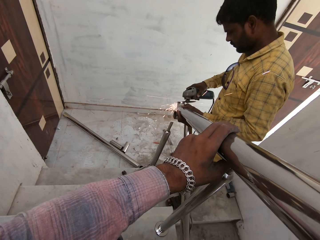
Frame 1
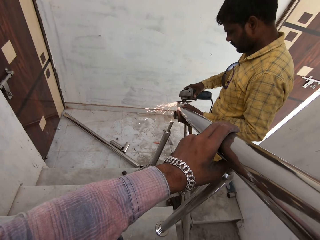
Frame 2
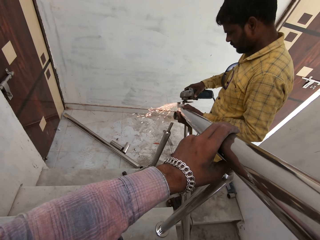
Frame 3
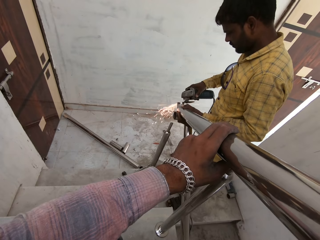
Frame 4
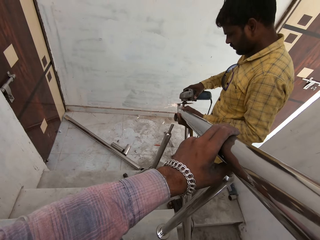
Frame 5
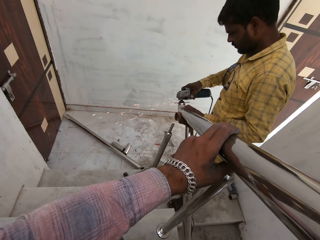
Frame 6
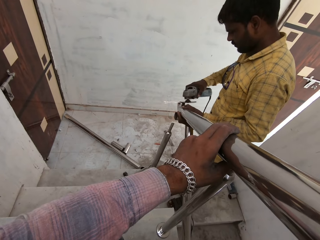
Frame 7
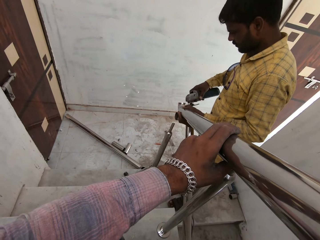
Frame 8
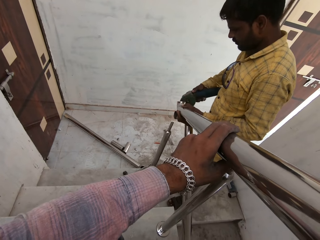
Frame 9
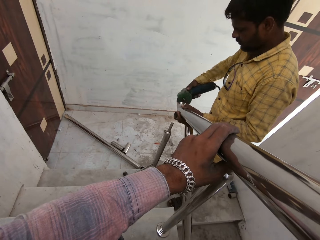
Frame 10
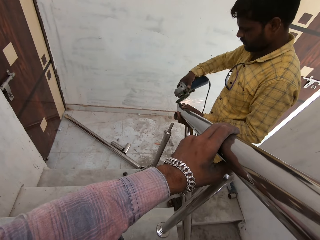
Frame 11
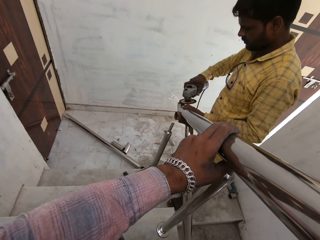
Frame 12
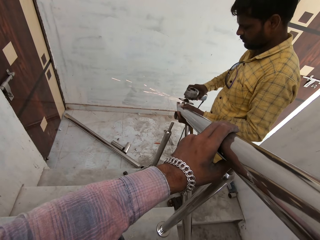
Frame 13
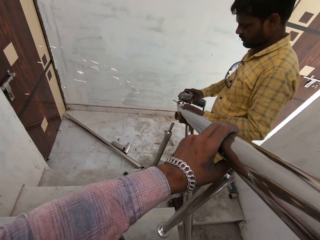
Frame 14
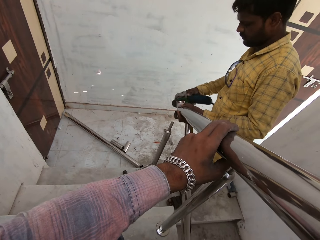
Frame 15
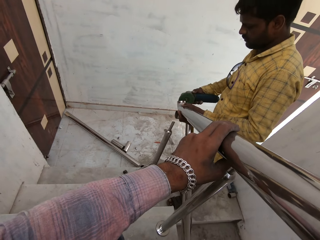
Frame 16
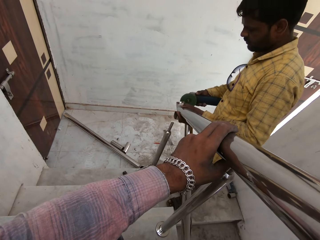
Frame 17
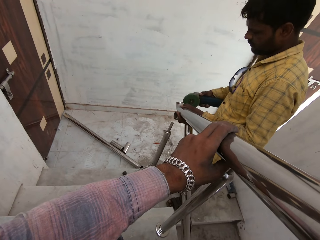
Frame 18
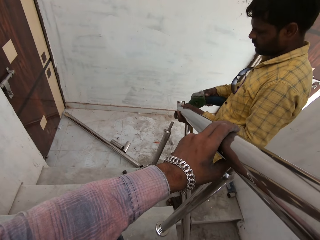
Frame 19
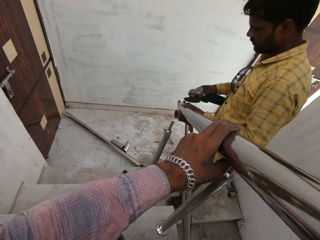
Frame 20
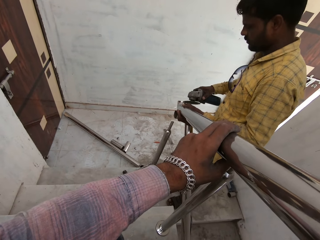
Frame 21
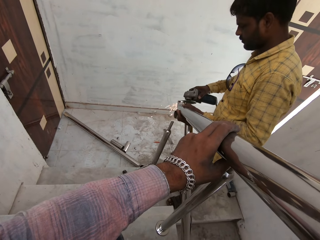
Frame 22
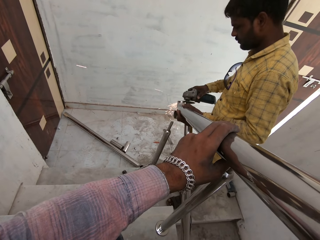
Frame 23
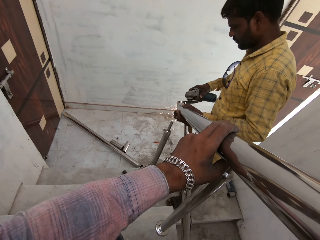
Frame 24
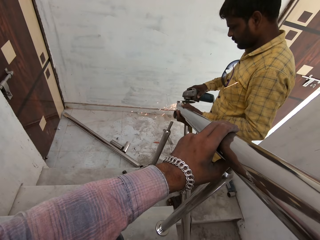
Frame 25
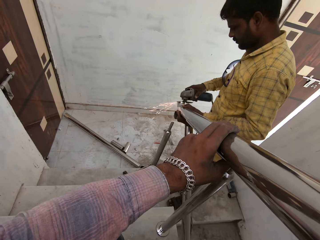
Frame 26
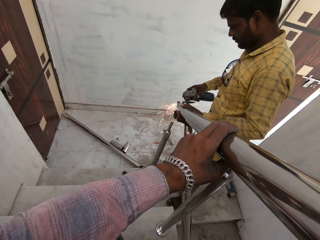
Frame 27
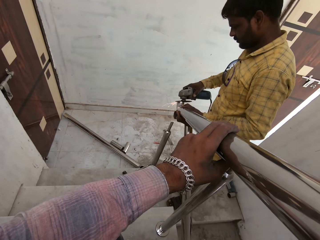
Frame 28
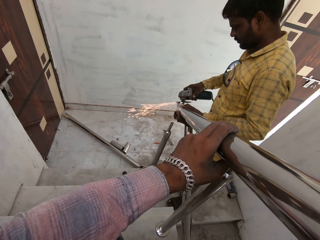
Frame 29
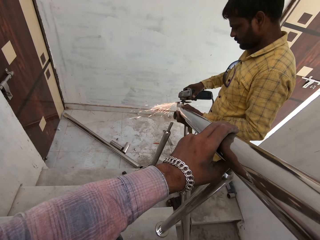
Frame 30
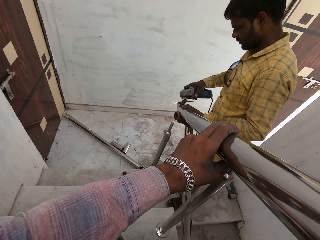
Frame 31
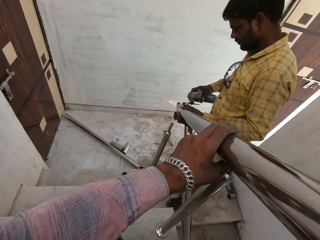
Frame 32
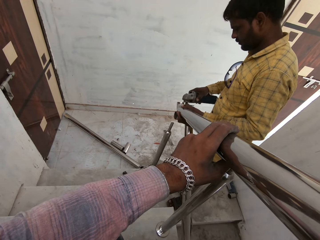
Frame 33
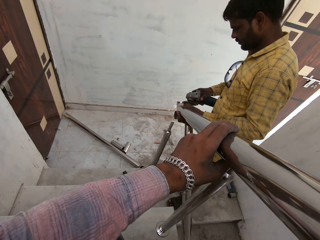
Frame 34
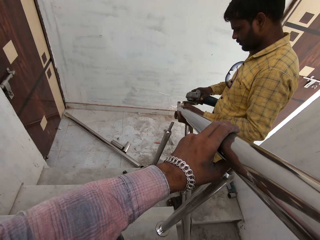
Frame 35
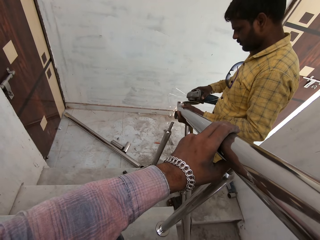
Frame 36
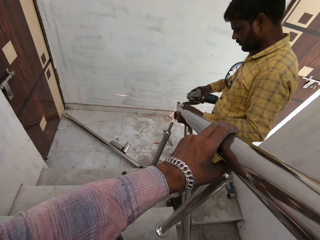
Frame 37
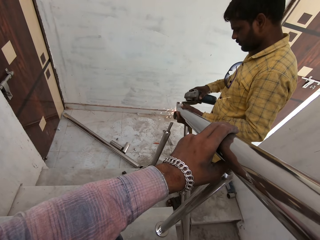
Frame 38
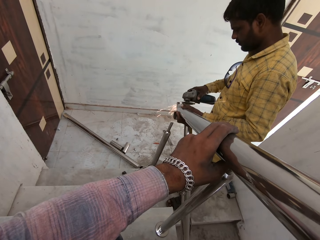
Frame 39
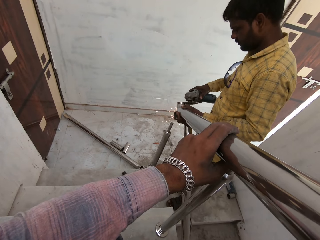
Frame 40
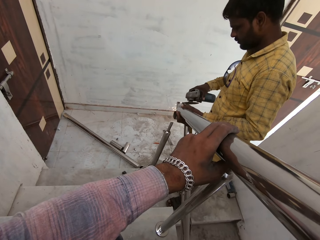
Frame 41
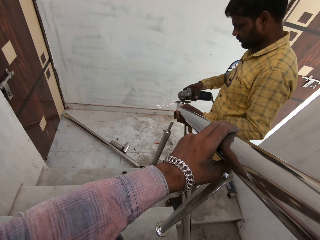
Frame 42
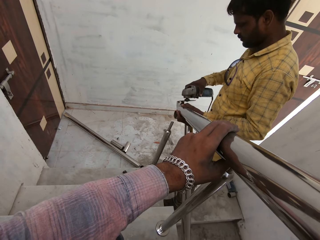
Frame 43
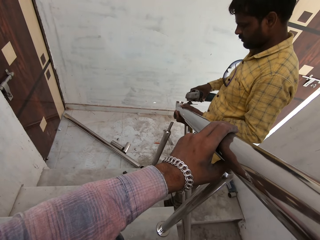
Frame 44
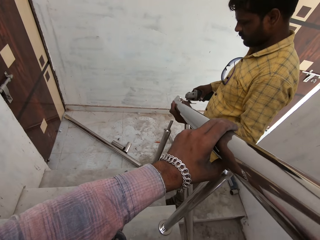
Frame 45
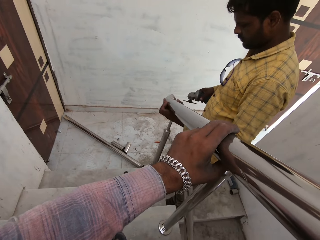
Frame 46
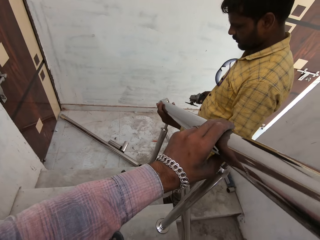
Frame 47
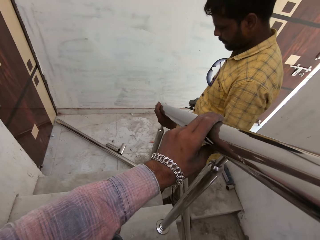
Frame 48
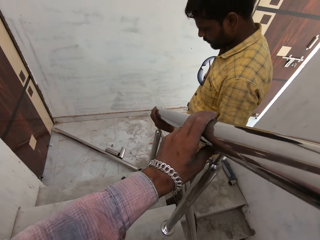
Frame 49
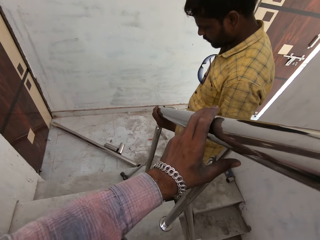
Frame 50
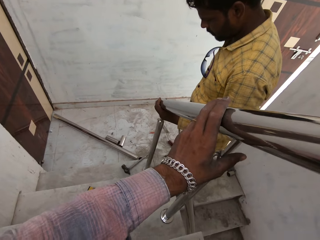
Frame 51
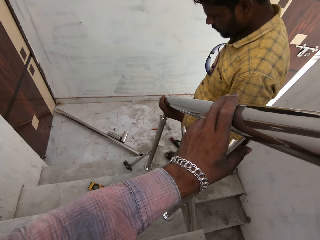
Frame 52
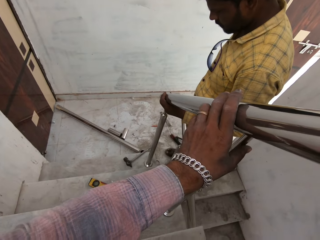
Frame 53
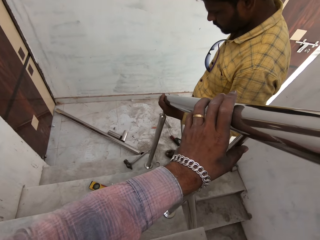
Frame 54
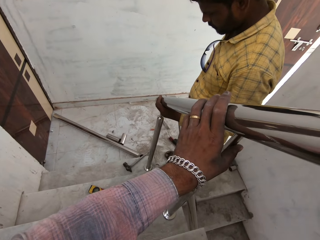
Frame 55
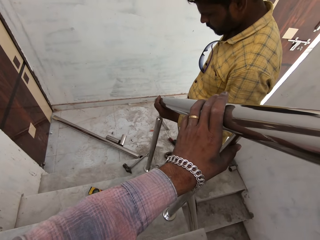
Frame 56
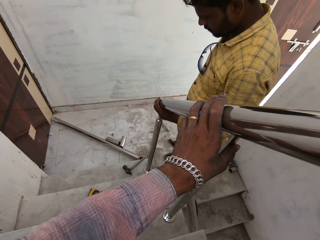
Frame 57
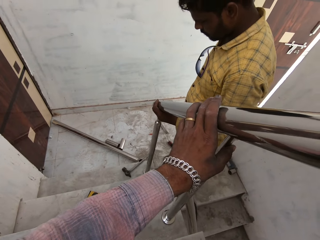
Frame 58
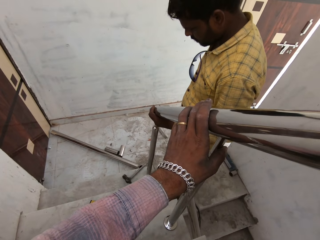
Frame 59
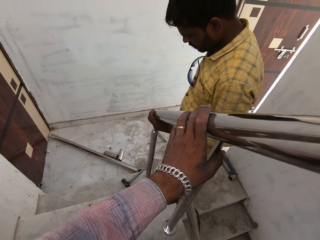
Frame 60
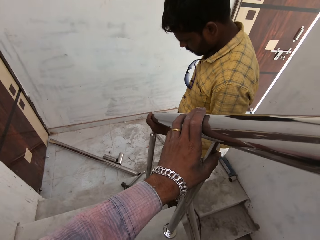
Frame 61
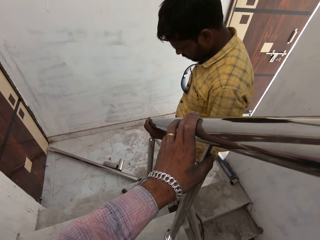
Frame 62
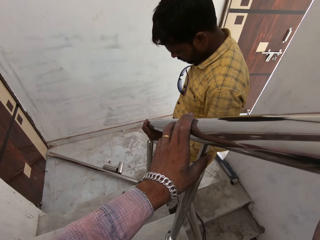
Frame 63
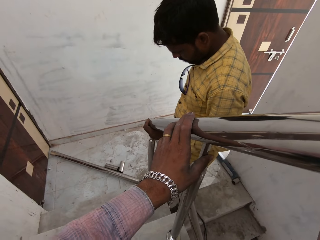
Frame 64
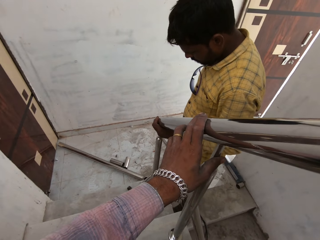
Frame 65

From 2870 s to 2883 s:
The camera wearer looks. The man adjusts the metal tube on the handrail of the staircase.

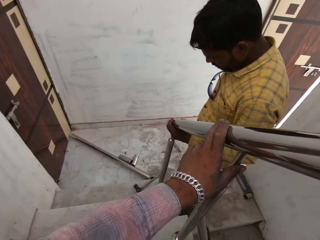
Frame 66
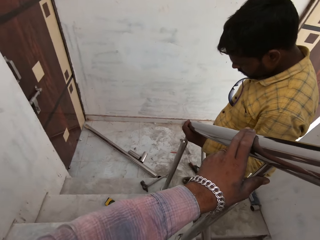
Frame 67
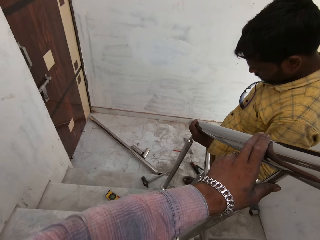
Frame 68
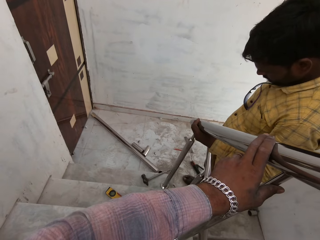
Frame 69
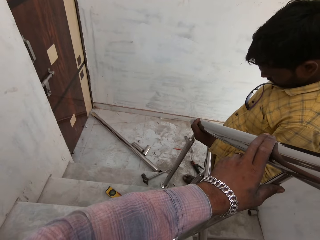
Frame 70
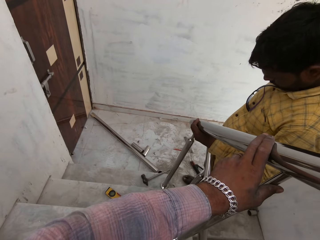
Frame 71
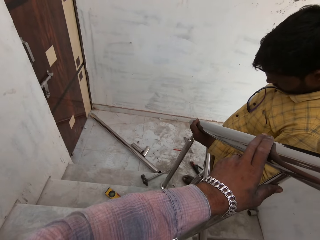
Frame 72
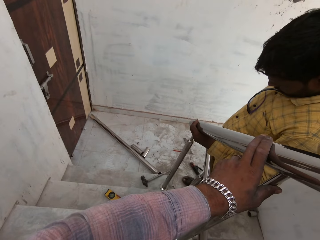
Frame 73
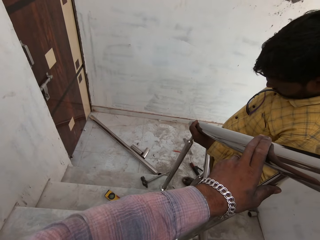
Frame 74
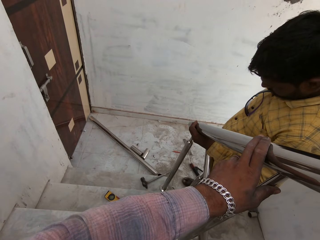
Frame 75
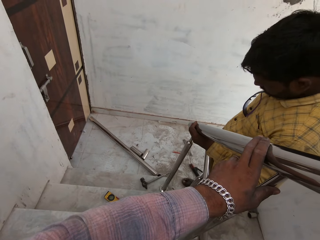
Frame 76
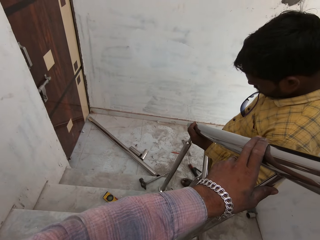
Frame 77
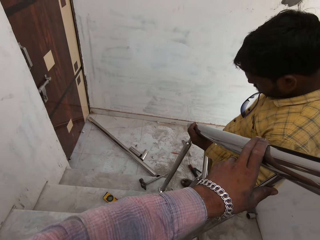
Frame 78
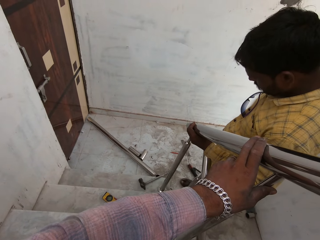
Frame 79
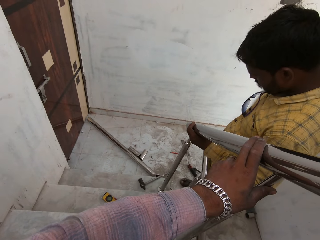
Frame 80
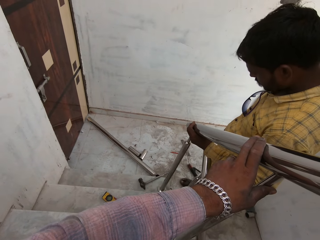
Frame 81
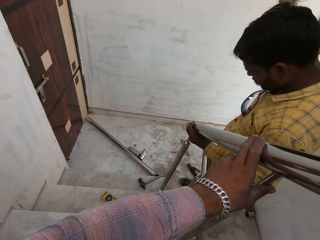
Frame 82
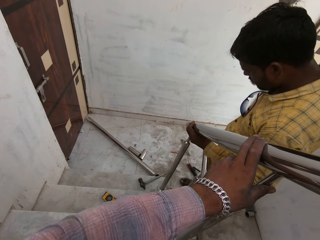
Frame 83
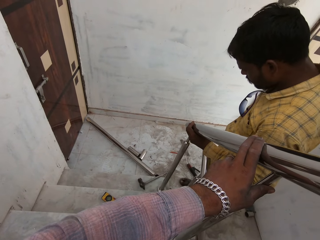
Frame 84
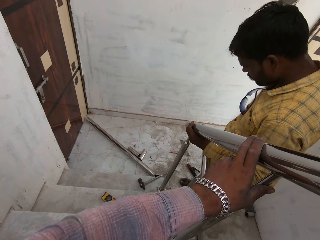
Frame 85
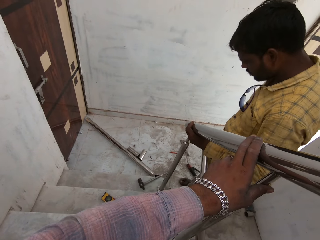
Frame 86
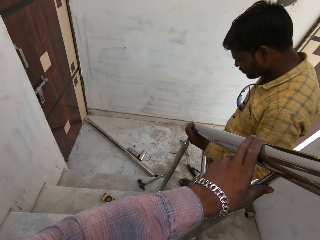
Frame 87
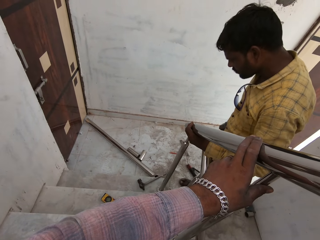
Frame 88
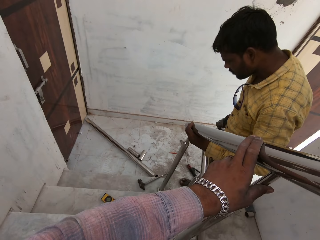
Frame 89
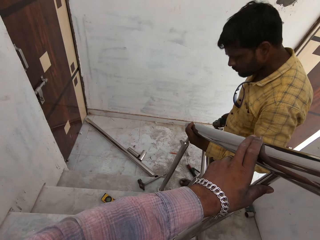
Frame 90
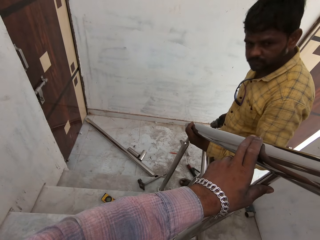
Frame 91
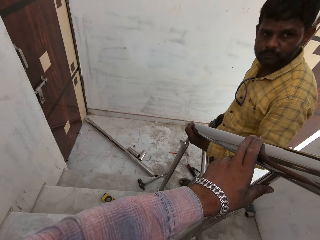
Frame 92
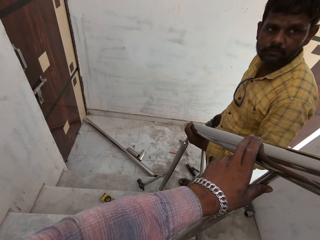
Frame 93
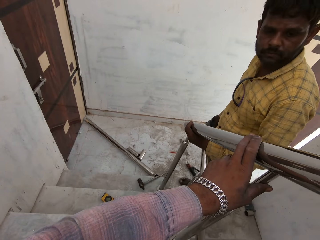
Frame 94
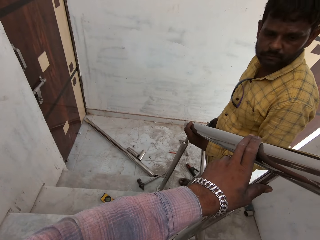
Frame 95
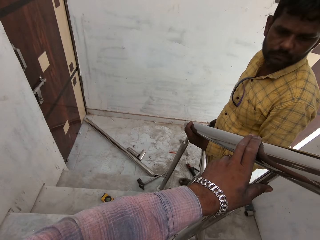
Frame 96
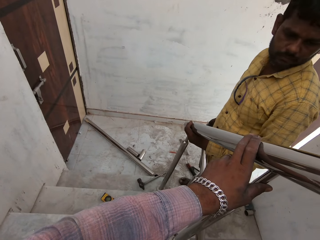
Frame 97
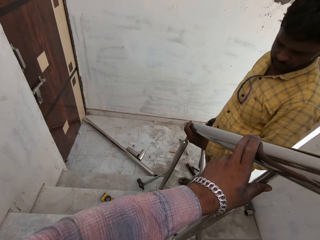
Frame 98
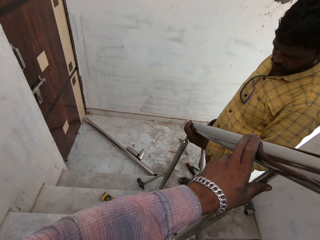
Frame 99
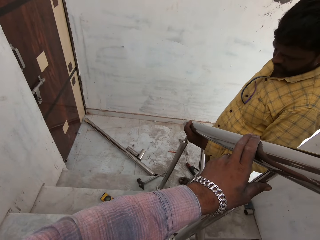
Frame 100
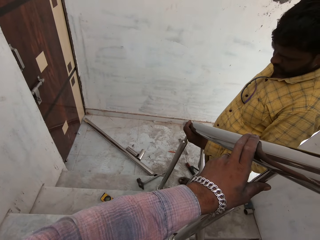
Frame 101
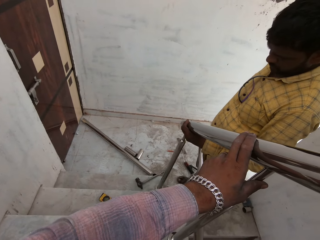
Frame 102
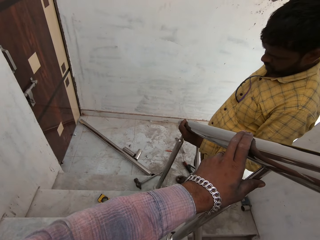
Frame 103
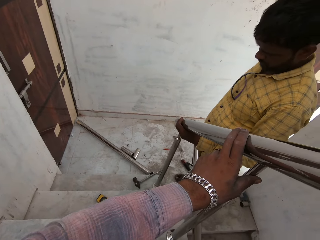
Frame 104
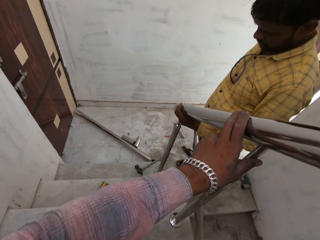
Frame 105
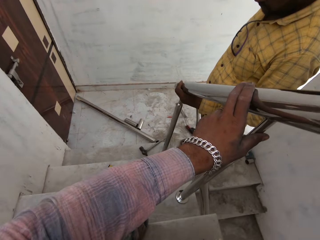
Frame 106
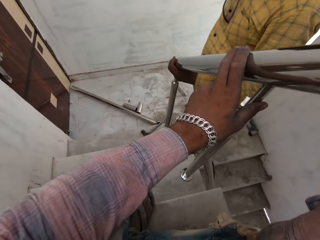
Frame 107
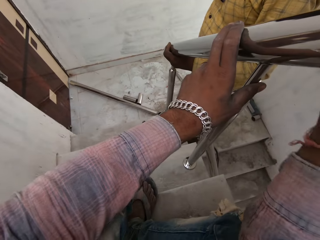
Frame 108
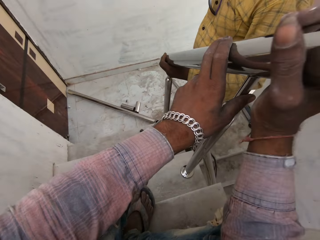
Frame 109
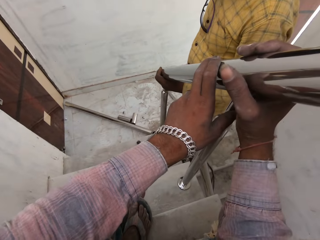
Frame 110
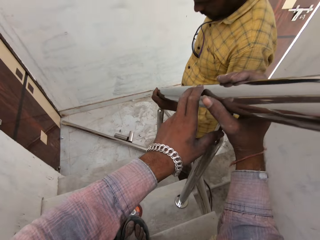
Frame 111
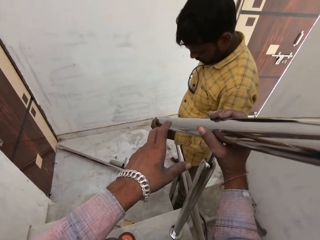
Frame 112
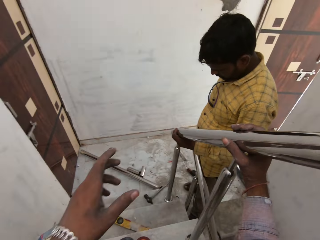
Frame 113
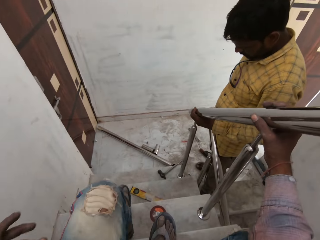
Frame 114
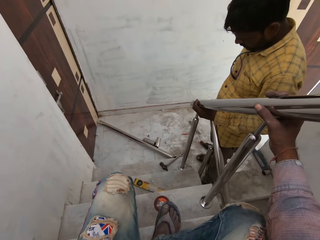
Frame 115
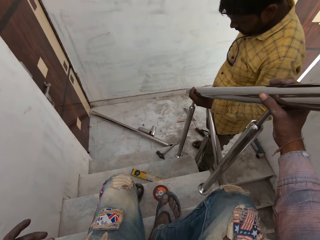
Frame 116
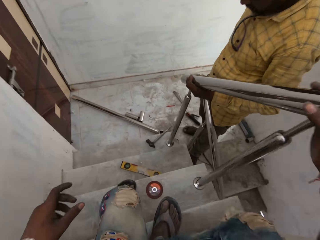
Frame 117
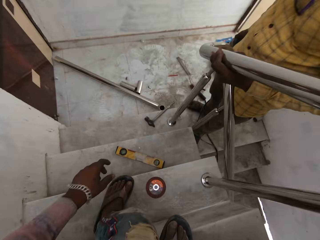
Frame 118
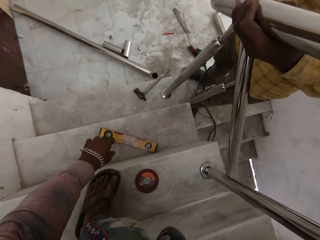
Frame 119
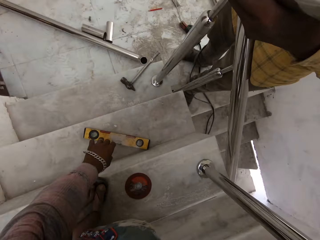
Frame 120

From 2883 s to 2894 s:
The camera wearer slides his right hand on the metal rod. He removes his left hand from the metal tube.
